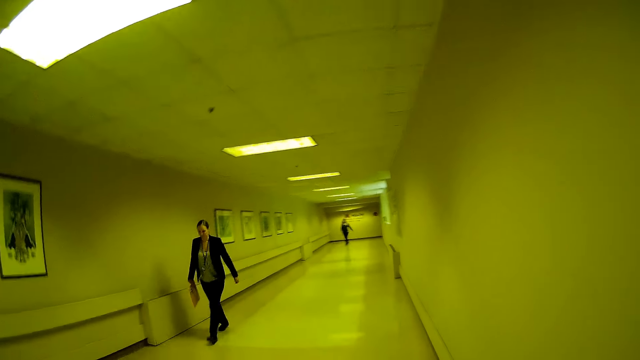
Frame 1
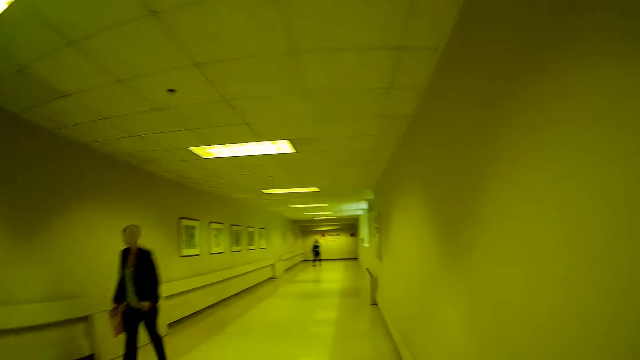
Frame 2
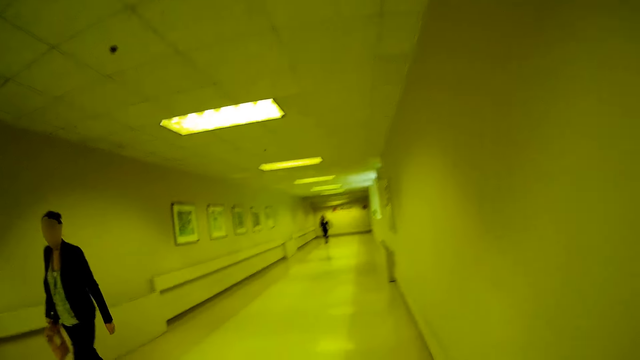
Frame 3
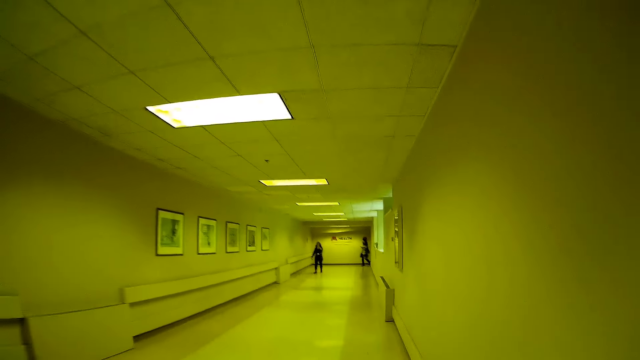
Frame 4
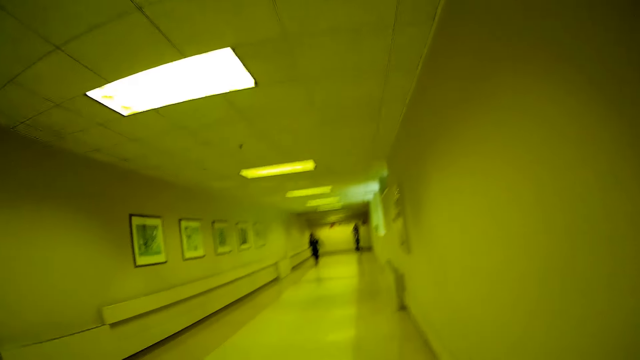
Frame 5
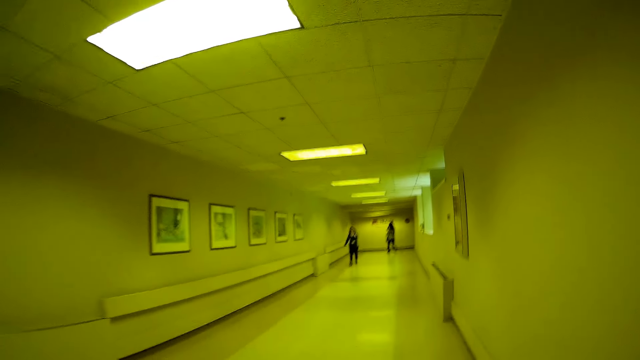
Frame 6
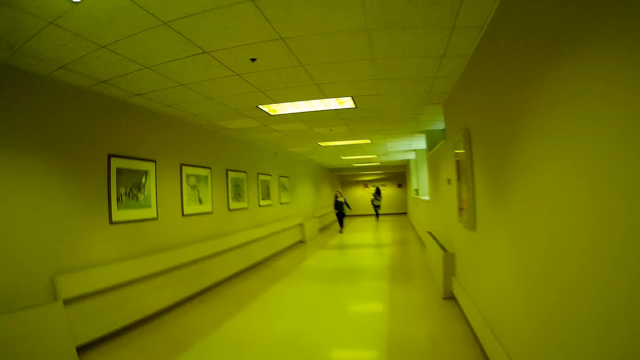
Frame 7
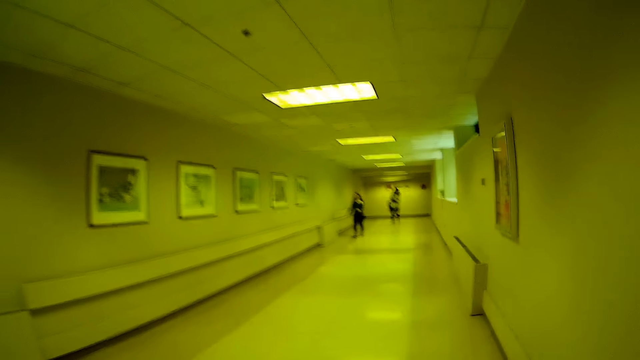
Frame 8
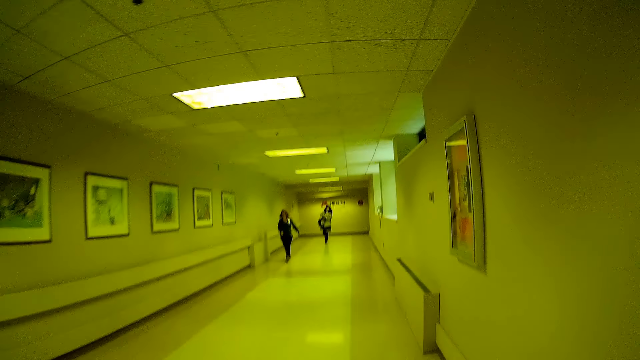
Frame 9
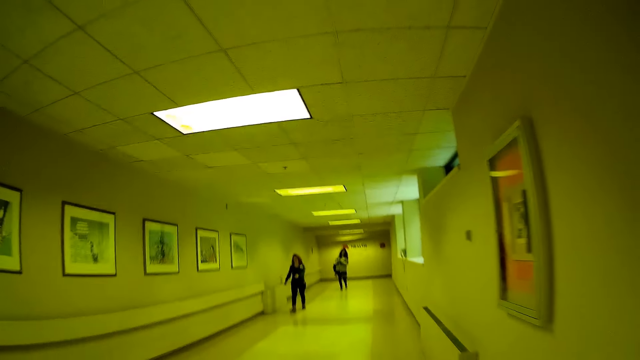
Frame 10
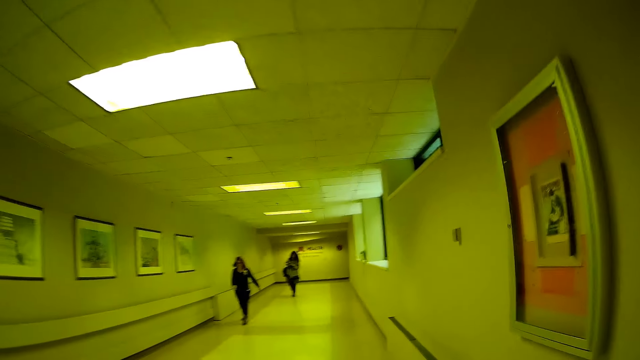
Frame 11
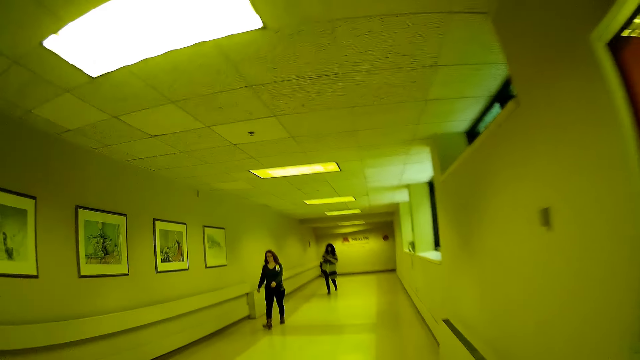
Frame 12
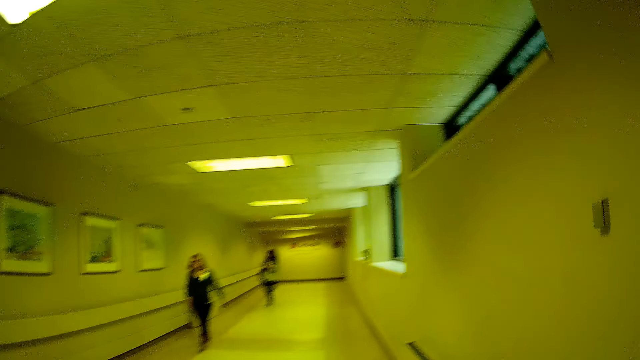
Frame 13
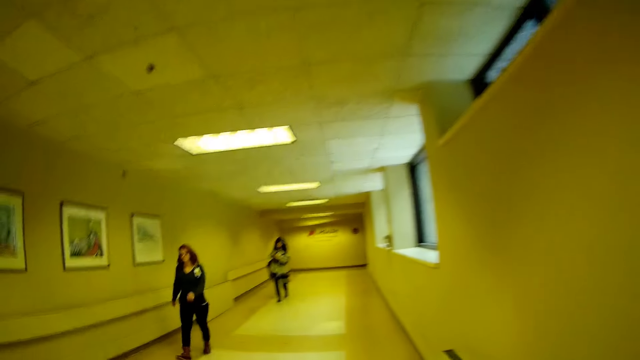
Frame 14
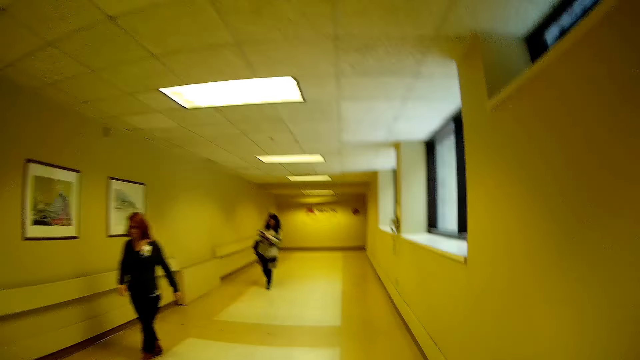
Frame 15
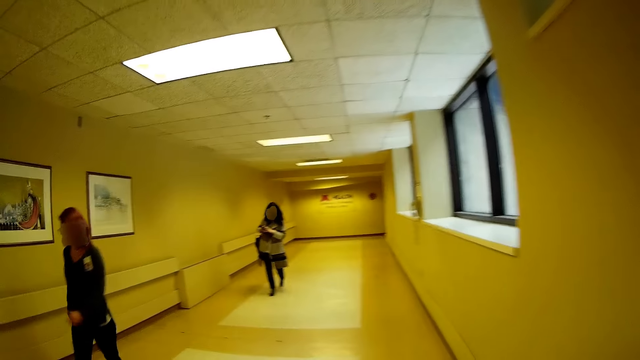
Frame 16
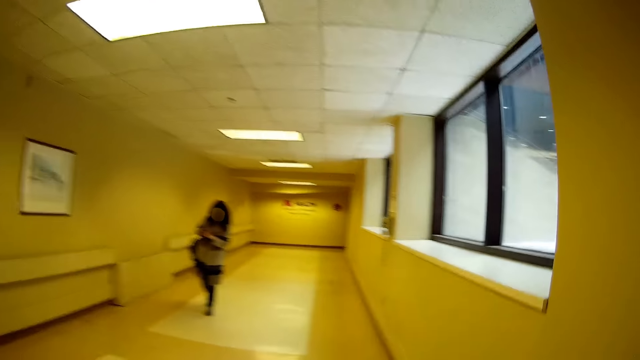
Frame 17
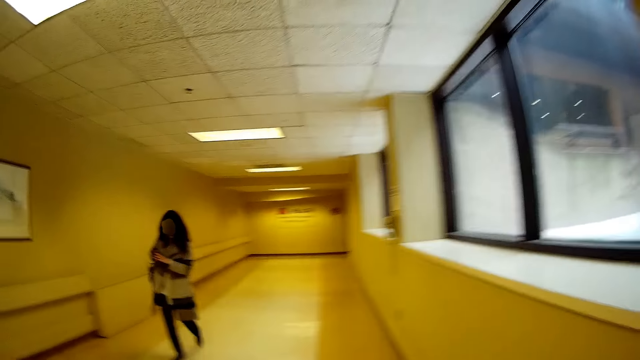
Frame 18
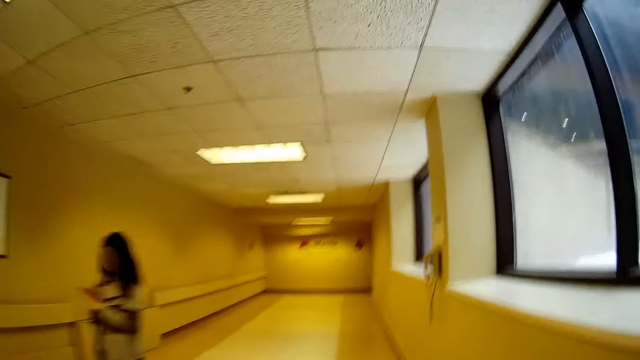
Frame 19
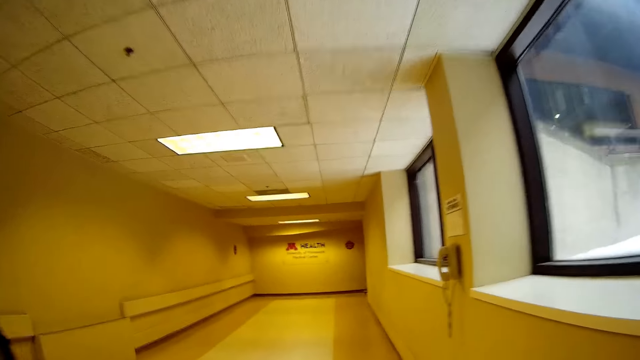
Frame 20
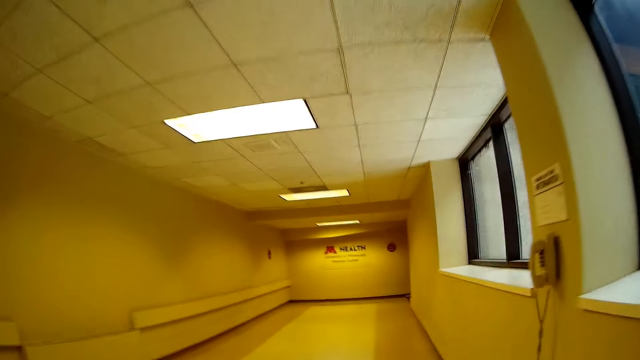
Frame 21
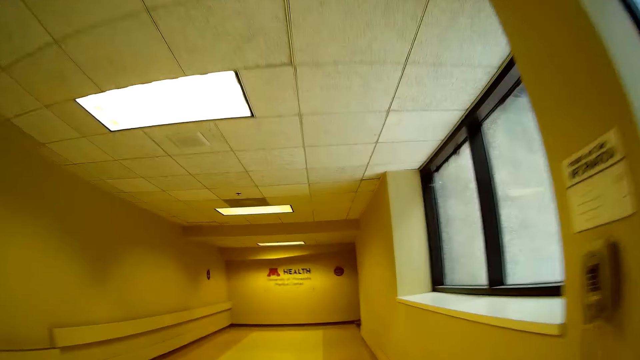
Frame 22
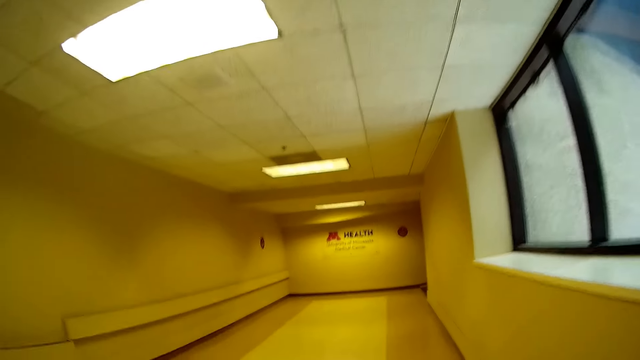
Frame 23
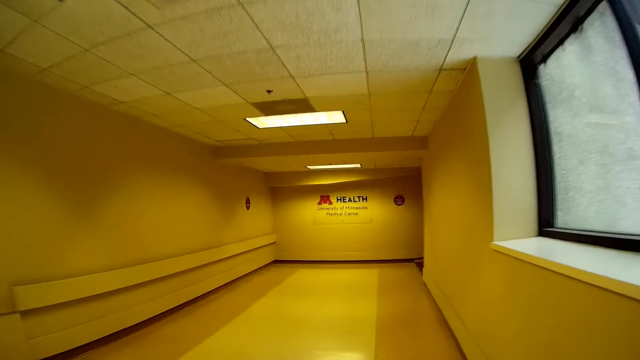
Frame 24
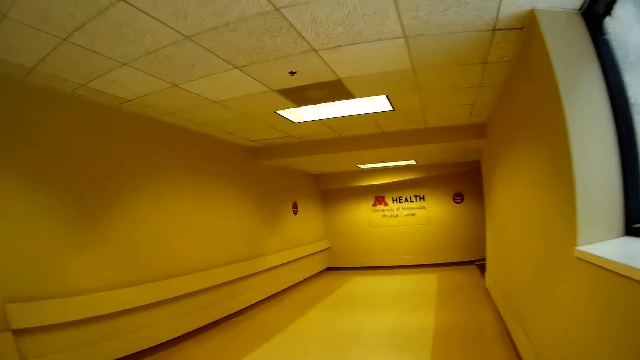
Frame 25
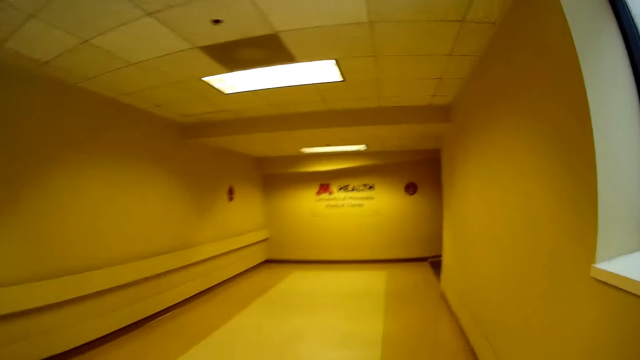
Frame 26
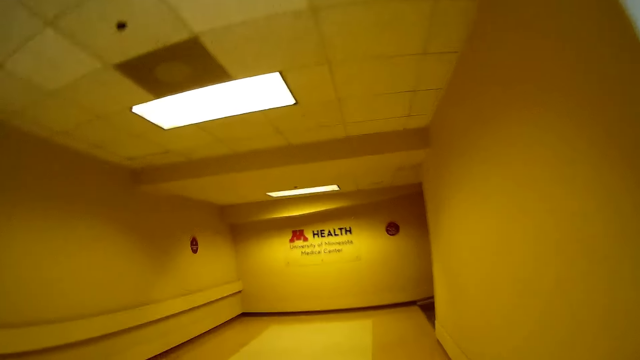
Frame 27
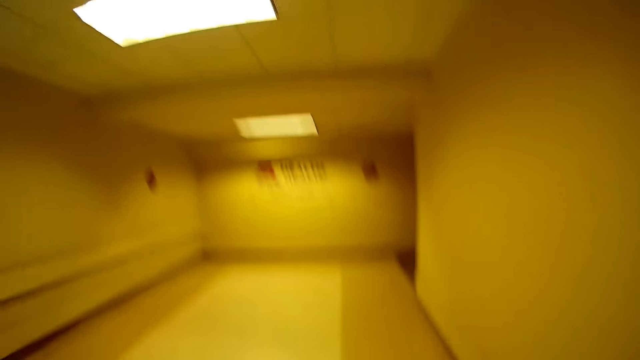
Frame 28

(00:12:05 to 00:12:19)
A woman walks past the camera wearer. Another woman walks past the camera wearer. Another woman walks past the camera wearer.

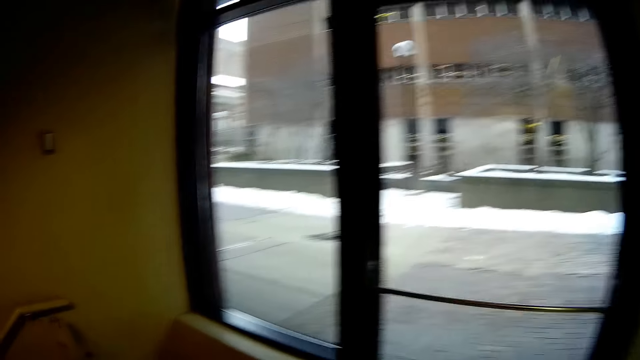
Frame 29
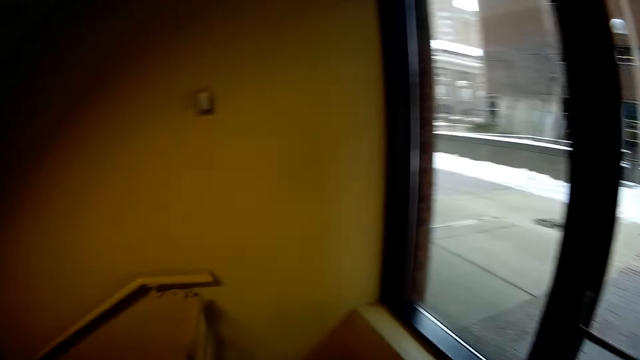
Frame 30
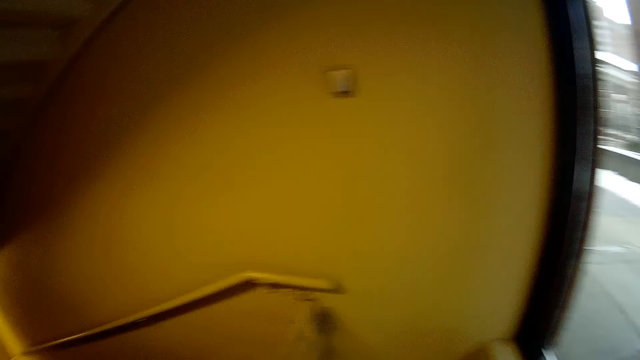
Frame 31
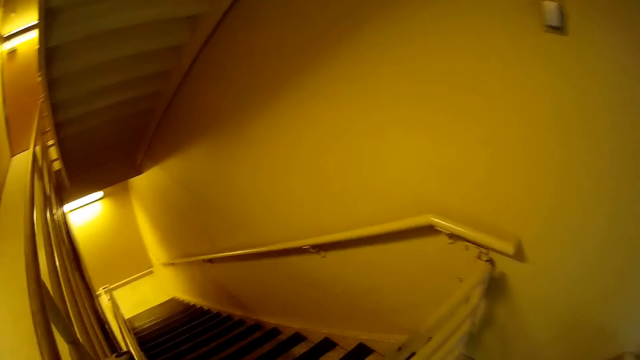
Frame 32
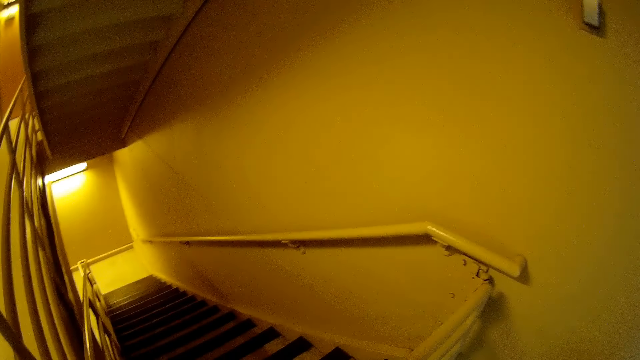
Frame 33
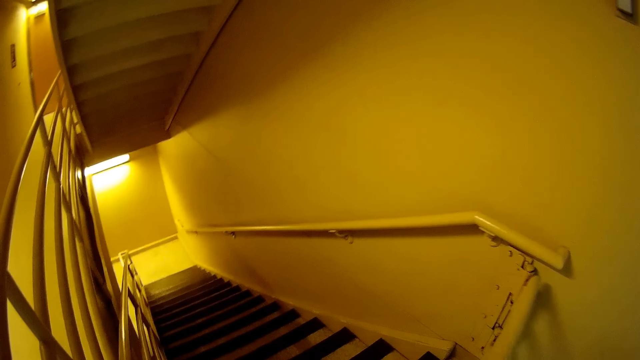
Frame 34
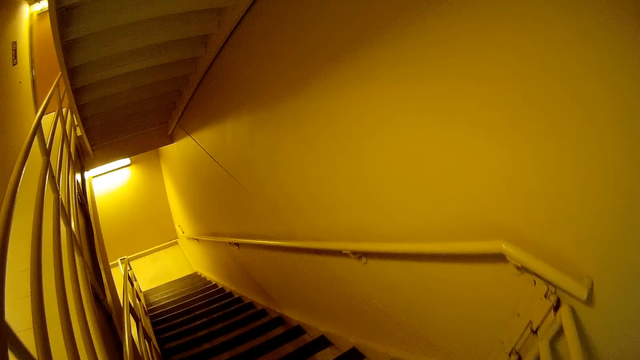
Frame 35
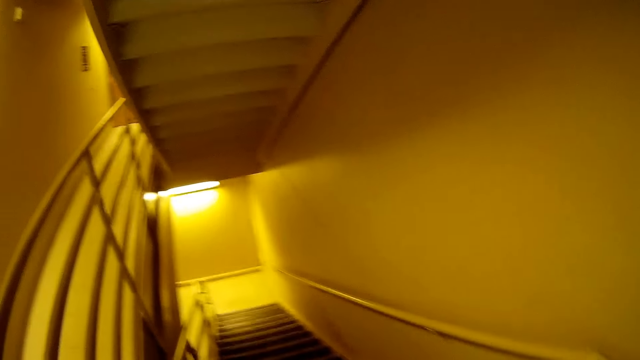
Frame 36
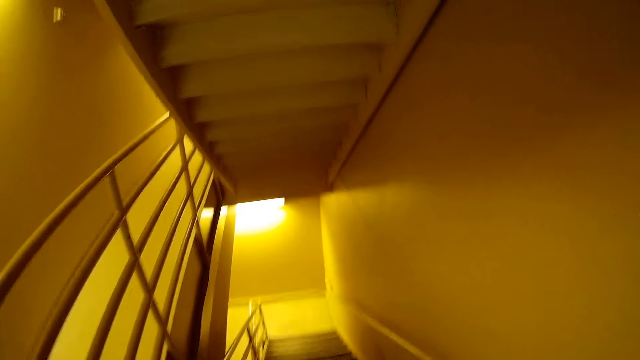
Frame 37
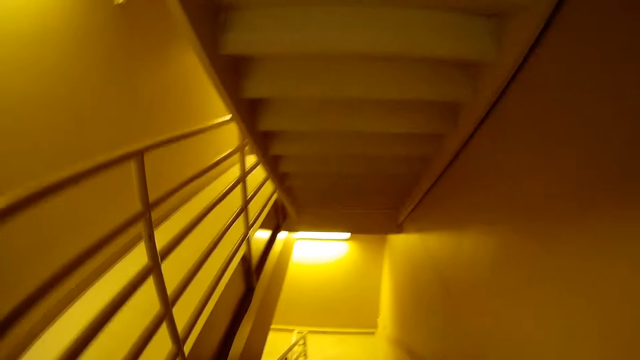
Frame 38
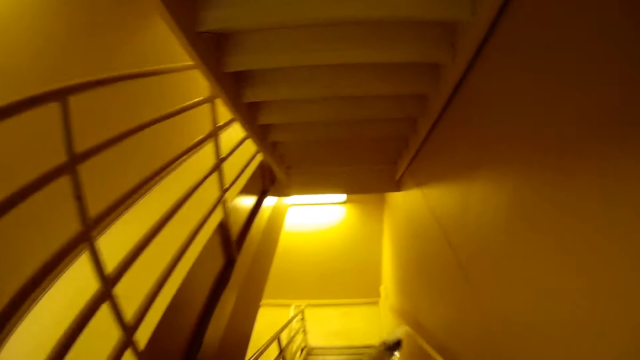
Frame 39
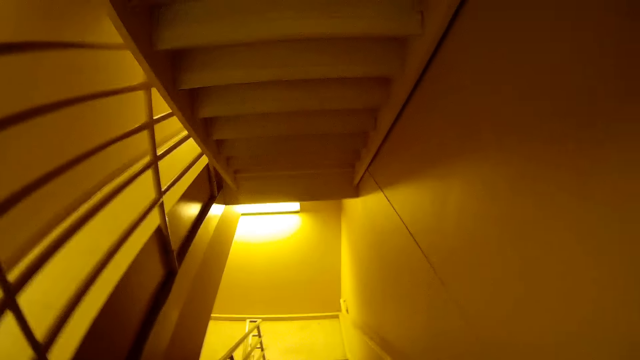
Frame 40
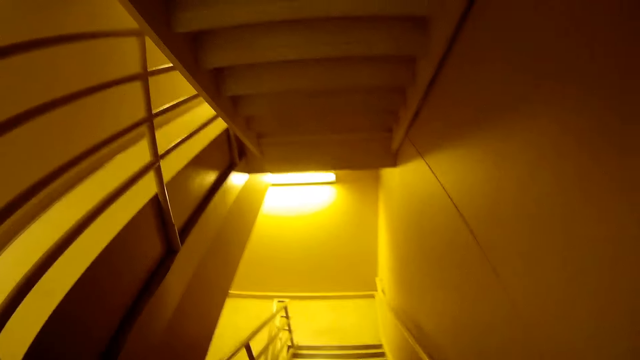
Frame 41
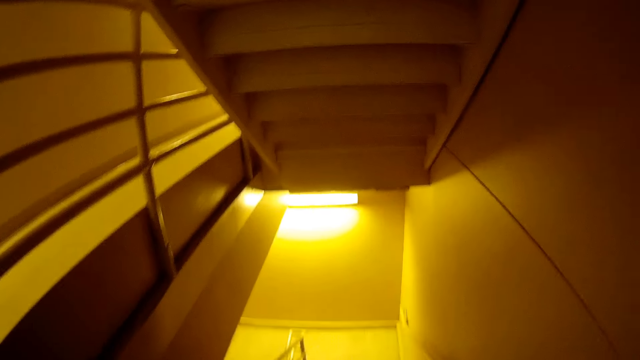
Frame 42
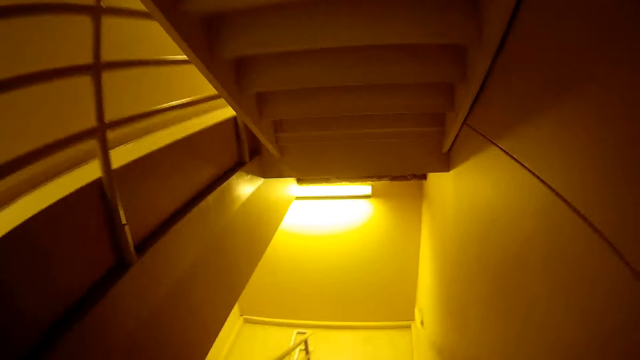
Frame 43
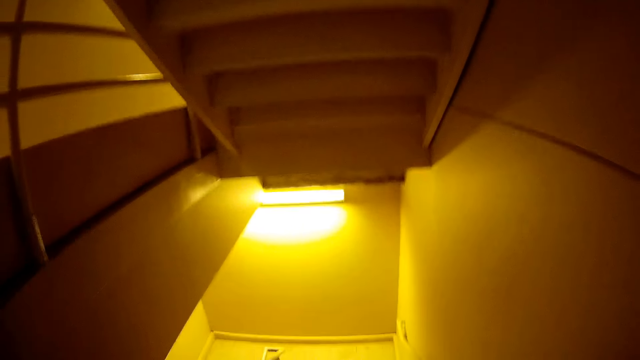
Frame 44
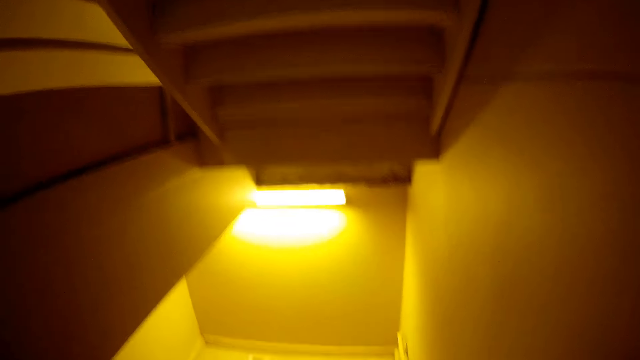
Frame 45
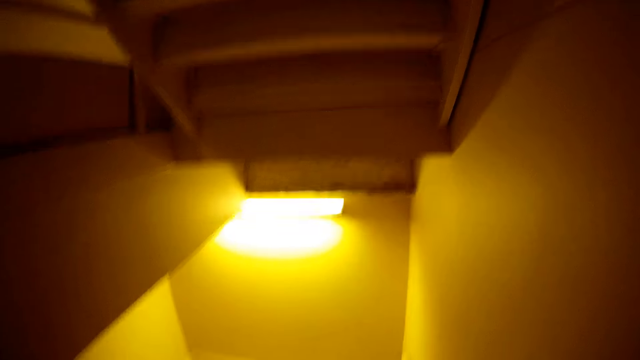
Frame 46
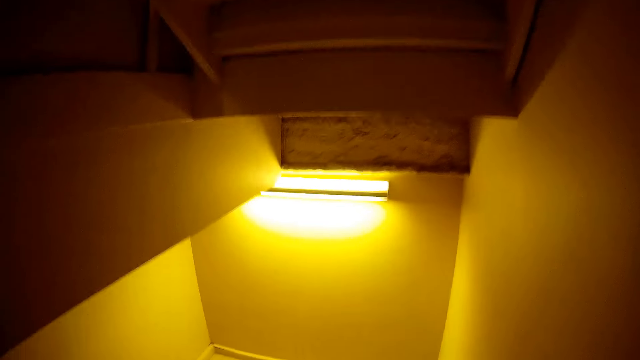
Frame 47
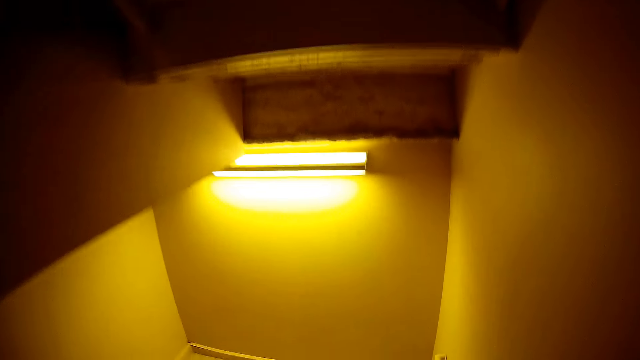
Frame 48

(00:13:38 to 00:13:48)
The camera wearer opens a stair gate with his right hand. He climbs down a staircase.
